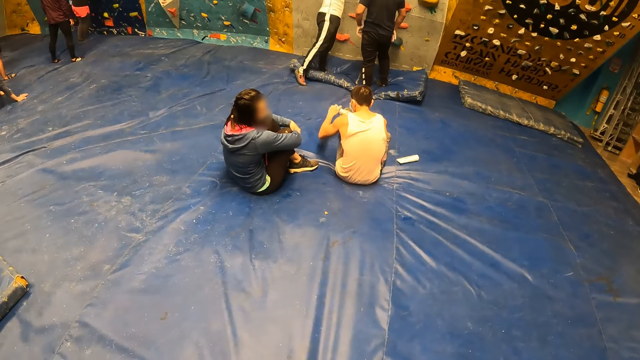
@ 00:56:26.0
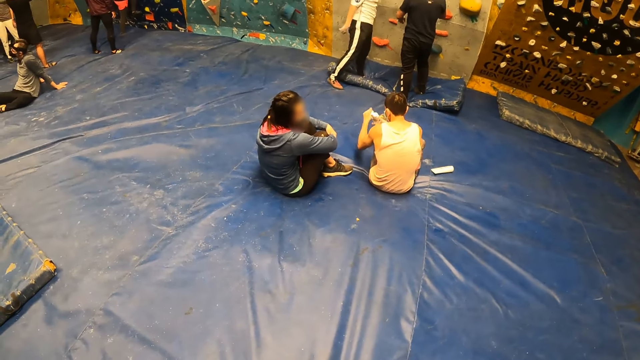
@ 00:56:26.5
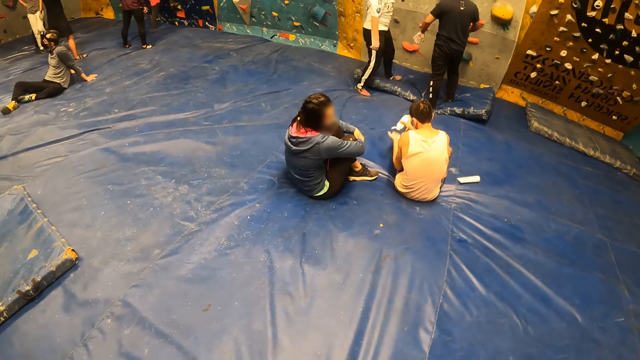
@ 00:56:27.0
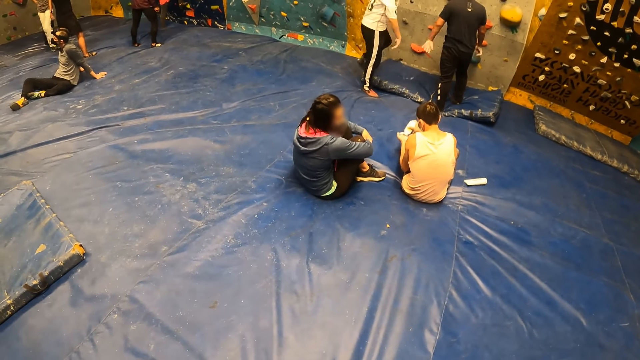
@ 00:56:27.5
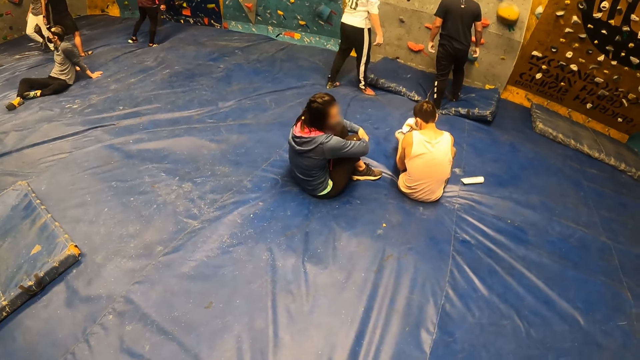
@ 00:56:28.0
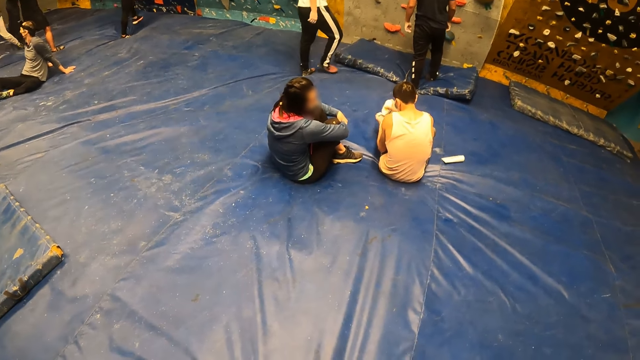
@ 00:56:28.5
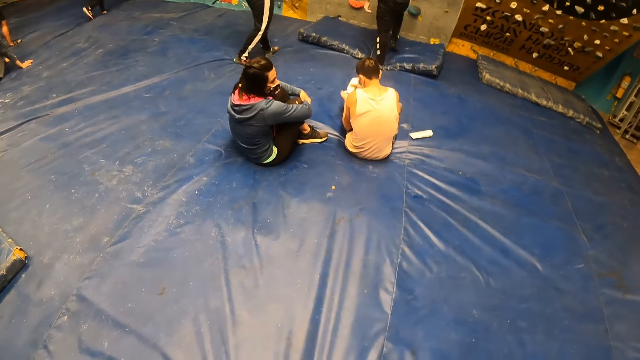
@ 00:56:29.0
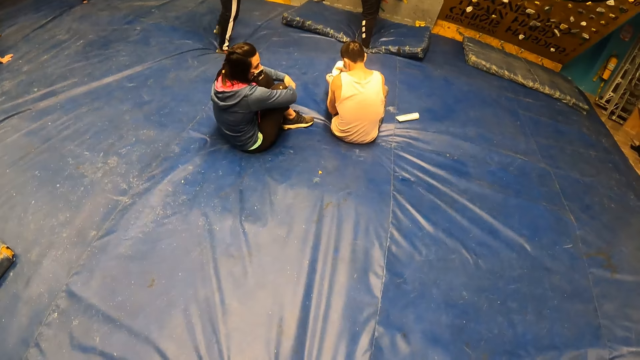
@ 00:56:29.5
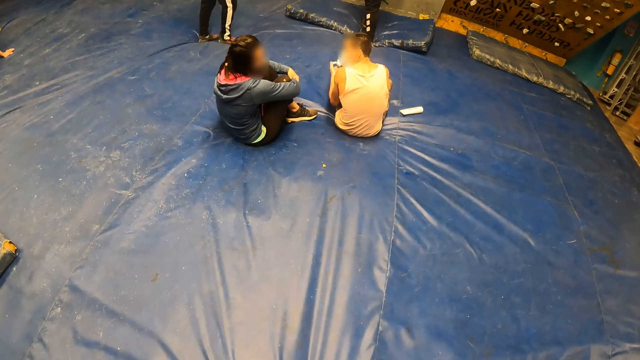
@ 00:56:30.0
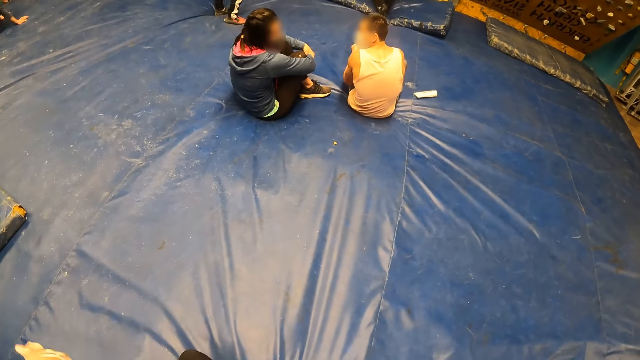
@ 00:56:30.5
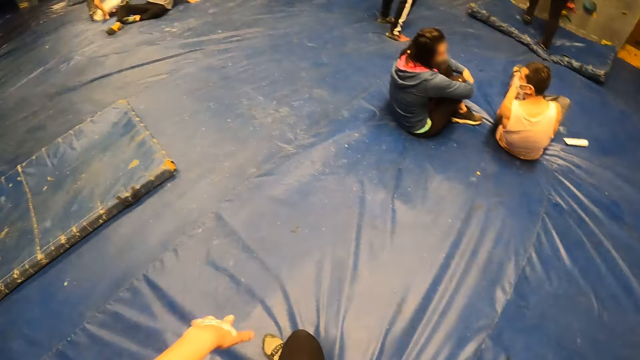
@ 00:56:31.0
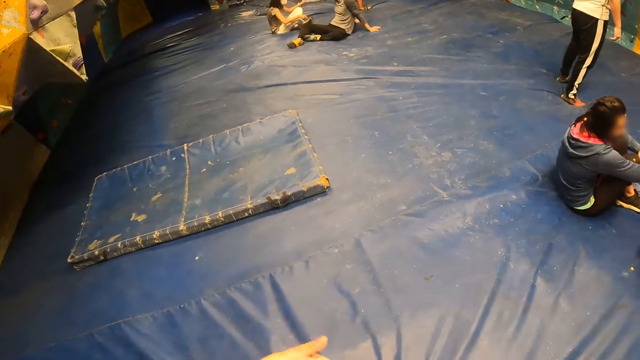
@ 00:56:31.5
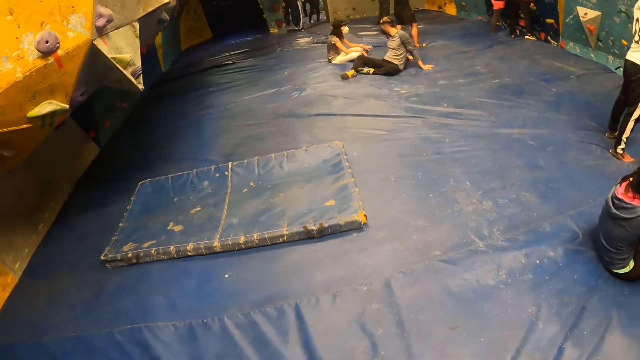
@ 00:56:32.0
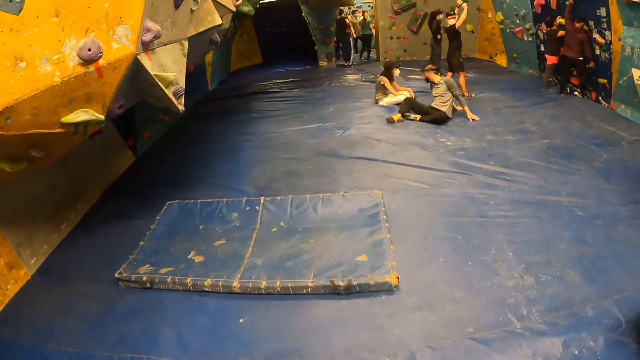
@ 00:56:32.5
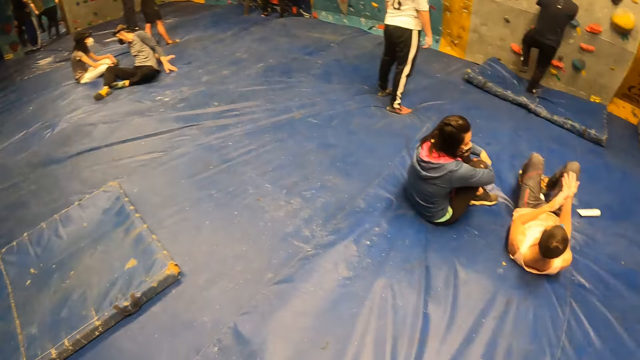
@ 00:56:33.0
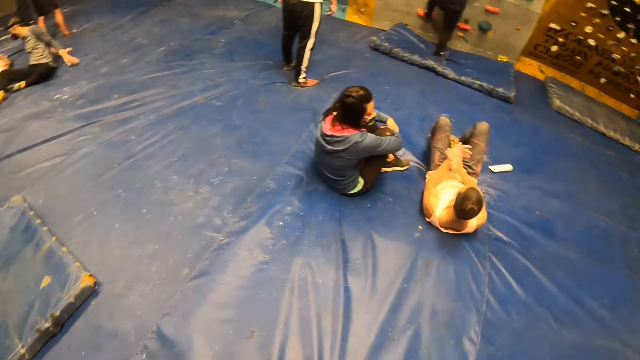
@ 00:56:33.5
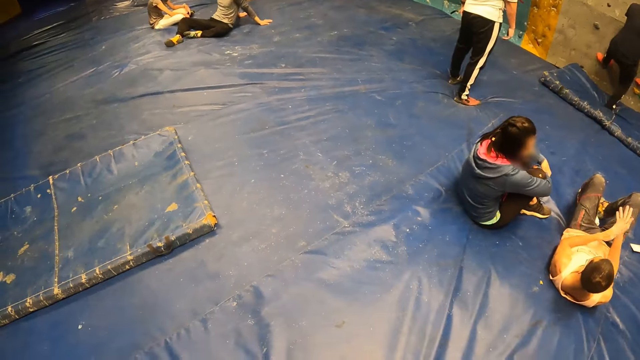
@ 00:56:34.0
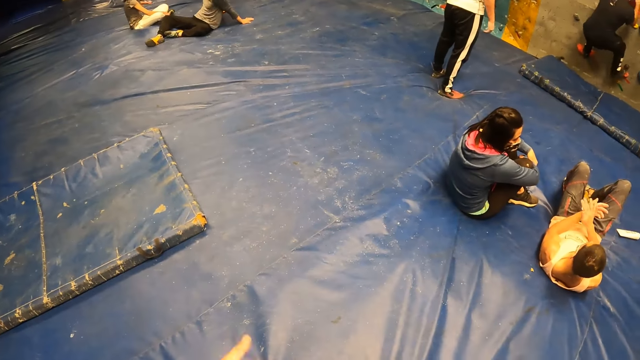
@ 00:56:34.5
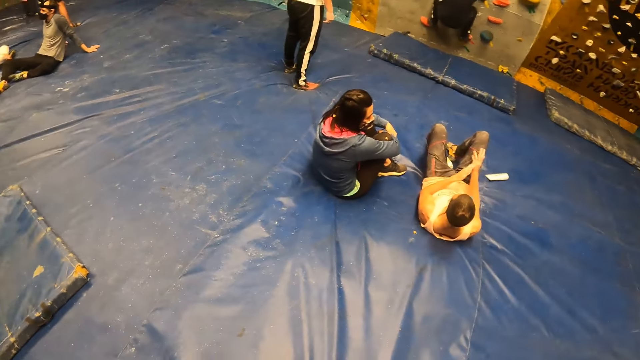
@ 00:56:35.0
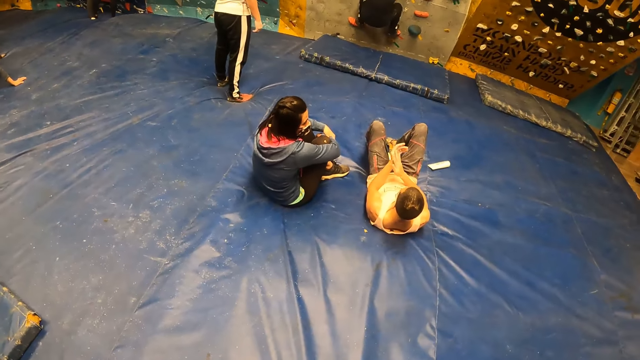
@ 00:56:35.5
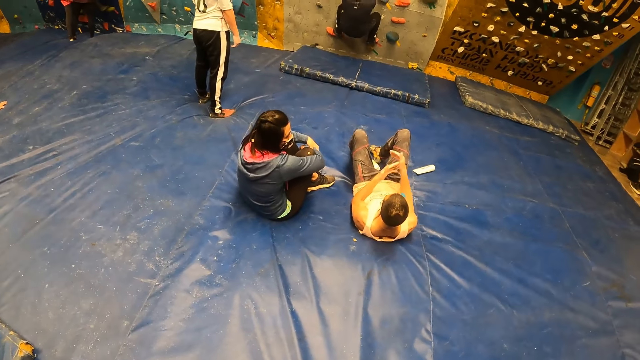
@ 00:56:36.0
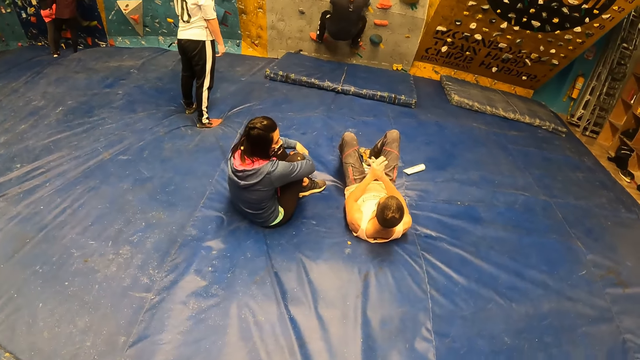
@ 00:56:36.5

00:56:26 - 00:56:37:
The man opens the bottle in his right hand with his left hand. The man pours some powder from the bottle in his right hand into his left hand. Another man climbs up the bouldering wall with both hands. The first man rubs his hands together.

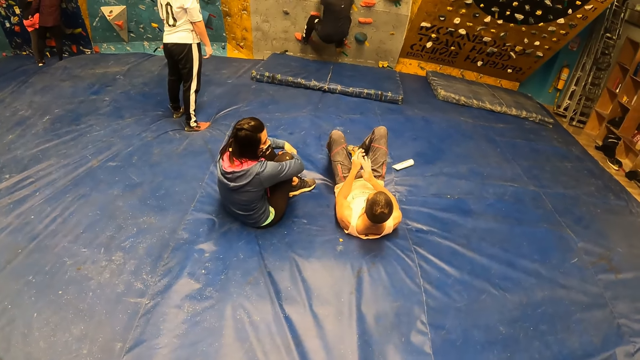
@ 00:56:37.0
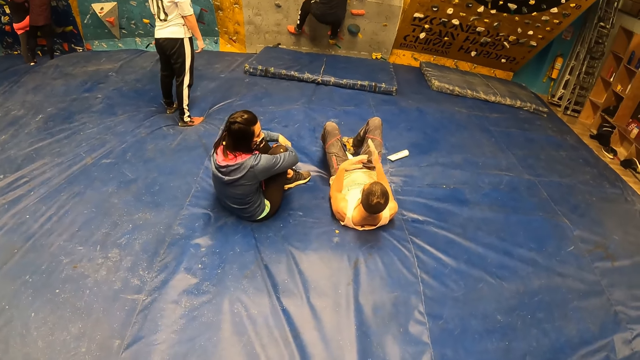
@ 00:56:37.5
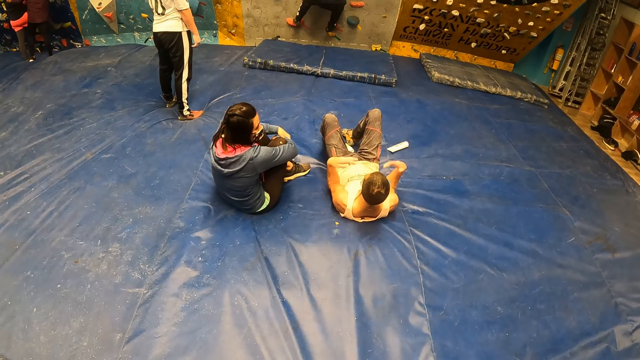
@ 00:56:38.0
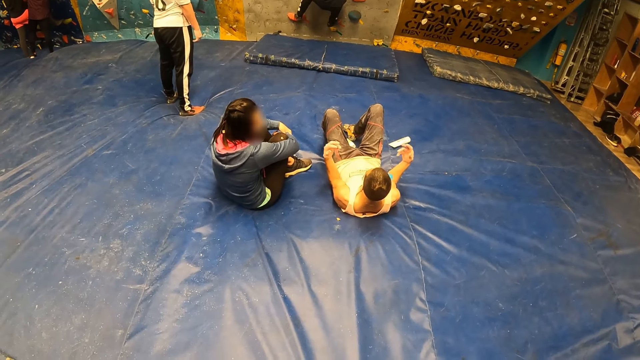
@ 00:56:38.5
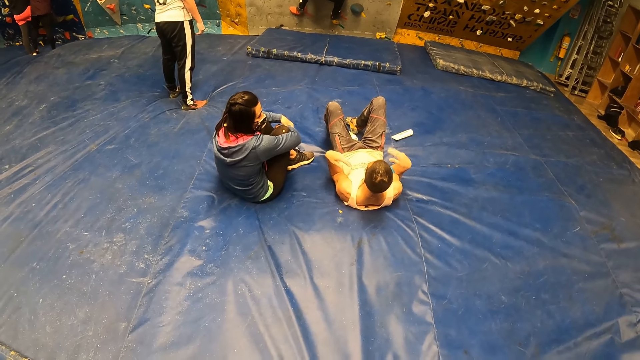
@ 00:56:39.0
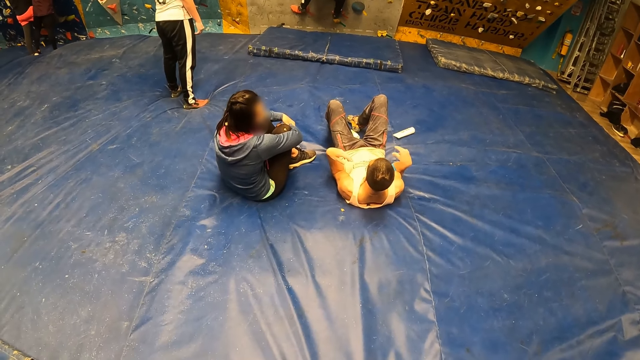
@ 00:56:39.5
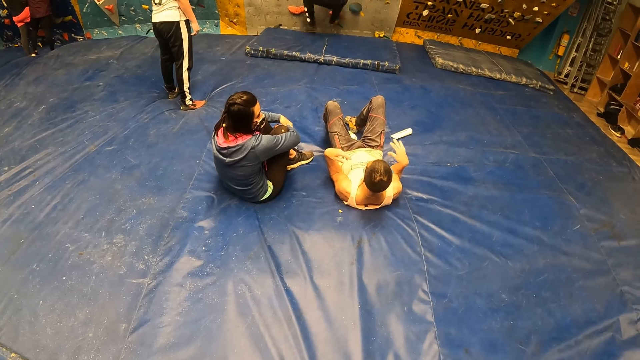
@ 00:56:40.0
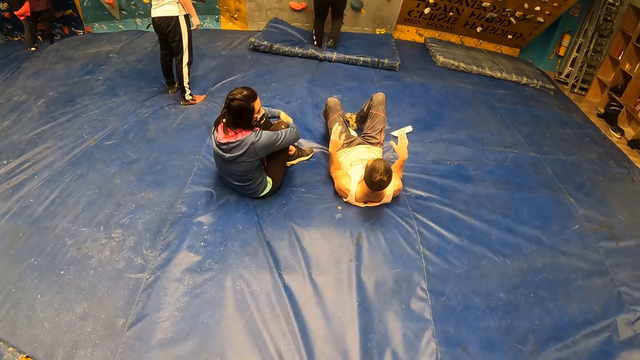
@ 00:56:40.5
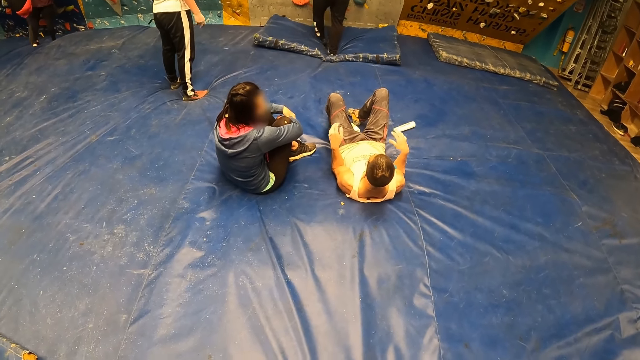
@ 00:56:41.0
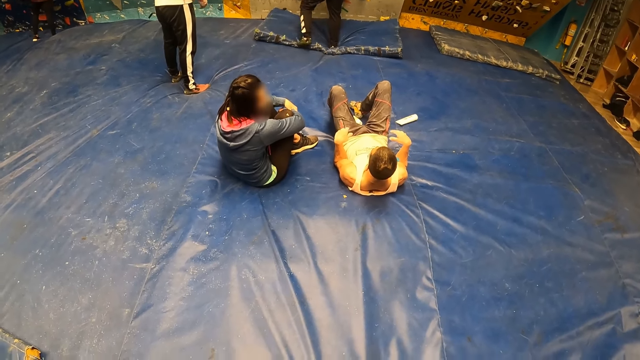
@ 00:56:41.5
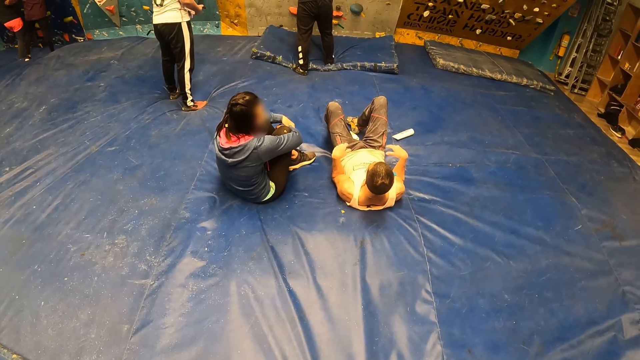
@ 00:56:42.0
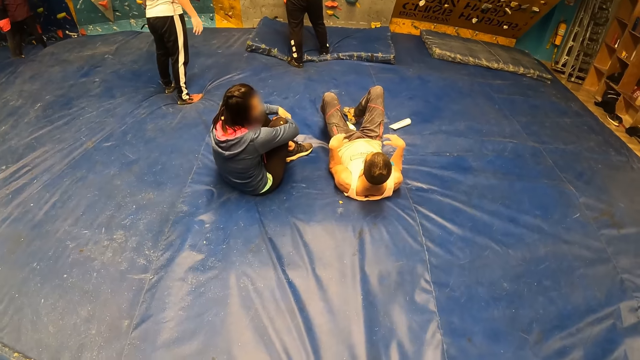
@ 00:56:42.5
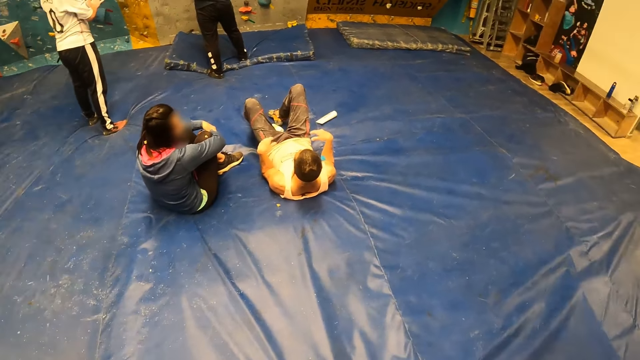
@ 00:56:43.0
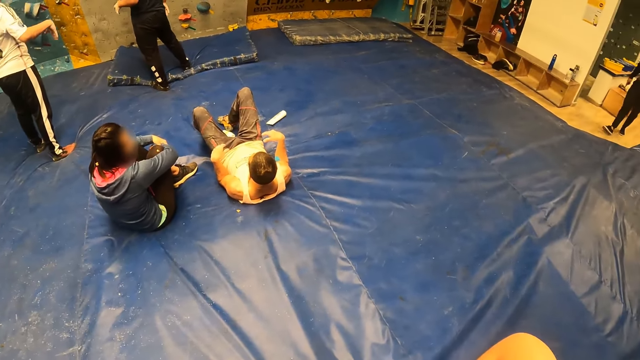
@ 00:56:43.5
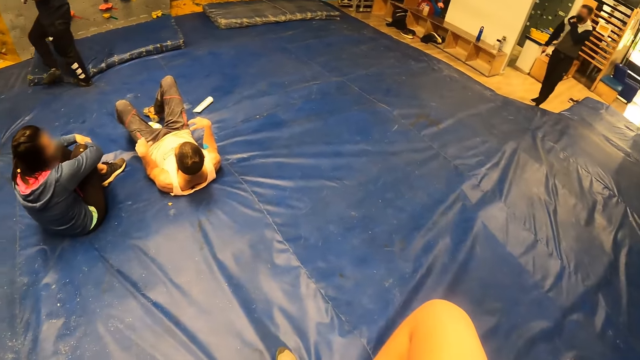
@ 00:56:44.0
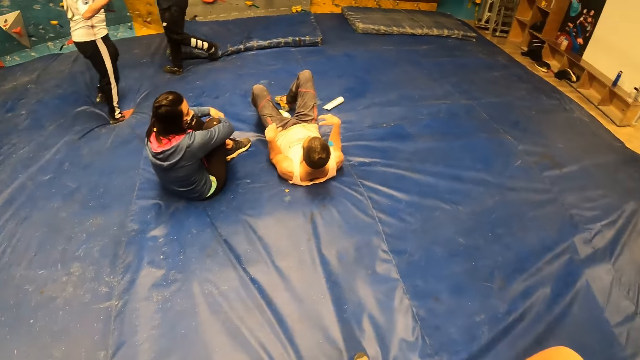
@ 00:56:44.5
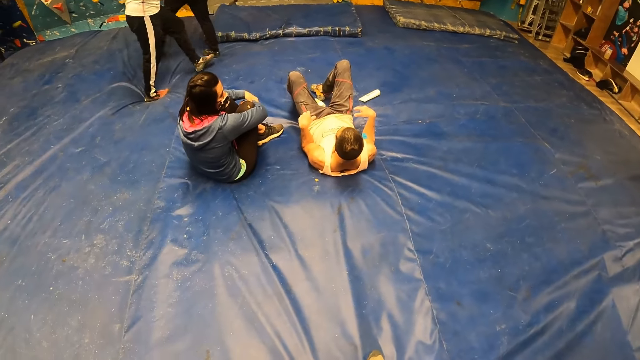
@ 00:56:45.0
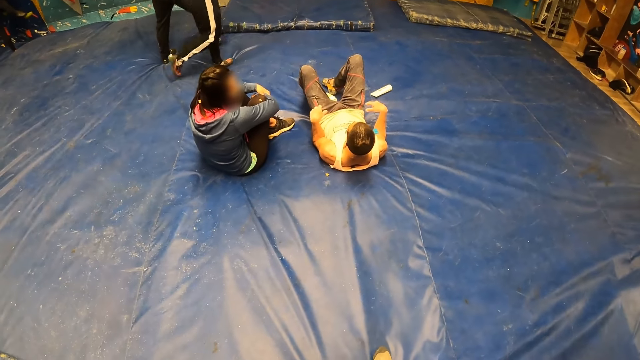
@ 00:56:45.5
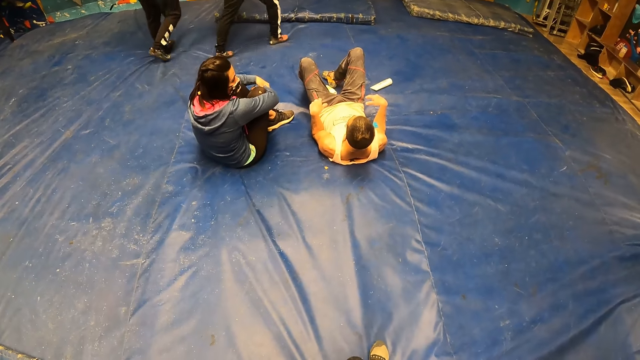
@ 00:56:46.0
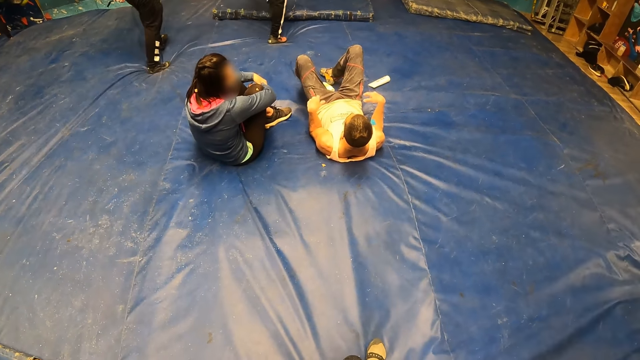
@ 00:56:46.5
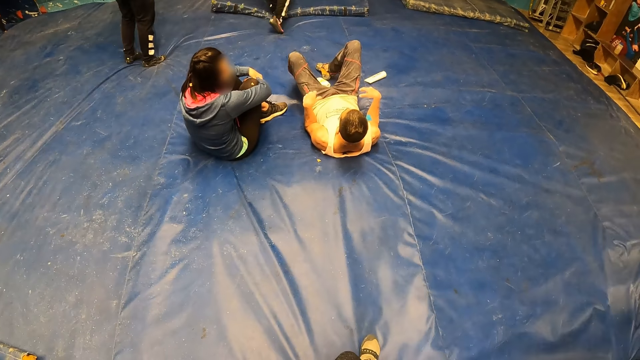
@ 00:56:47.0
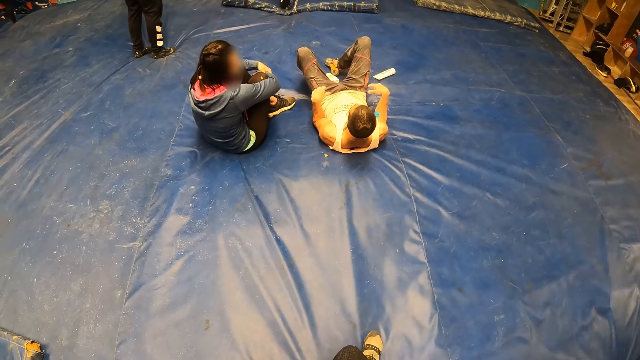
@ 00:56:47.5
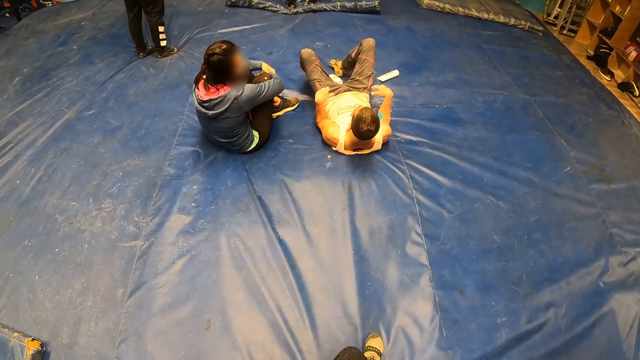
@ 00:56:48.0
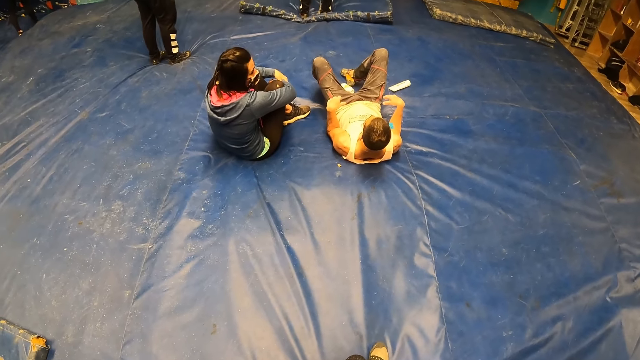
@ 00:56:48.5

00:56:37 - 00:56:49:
The man gestures with both hands. Another man climbs down the bouldering wall to the bed on the floor. A third man gestures with both hands.
